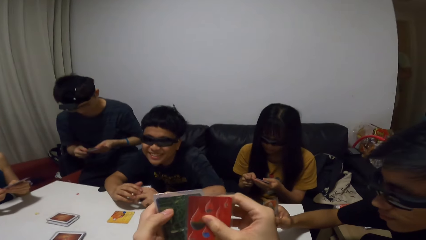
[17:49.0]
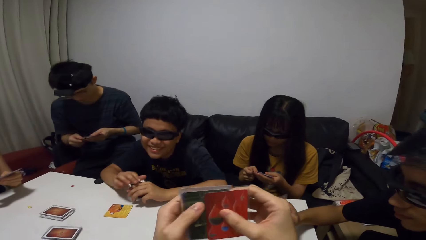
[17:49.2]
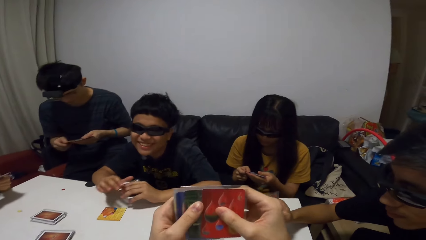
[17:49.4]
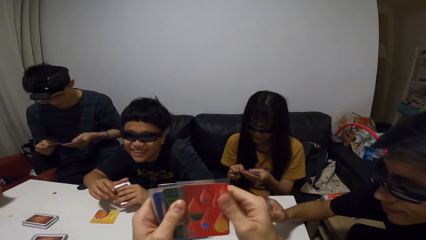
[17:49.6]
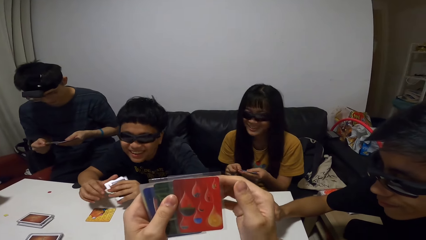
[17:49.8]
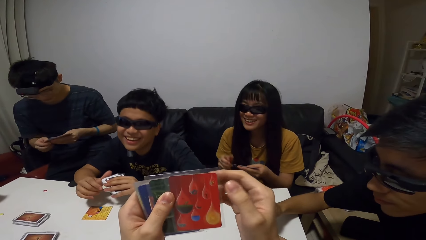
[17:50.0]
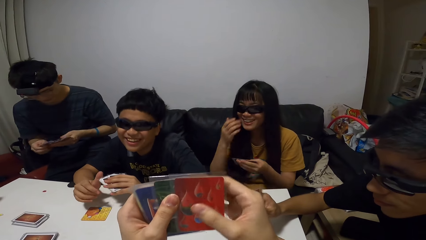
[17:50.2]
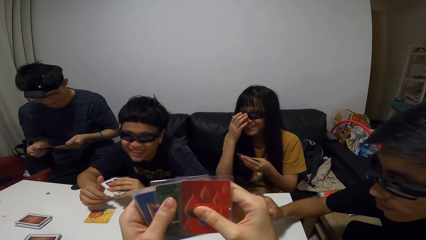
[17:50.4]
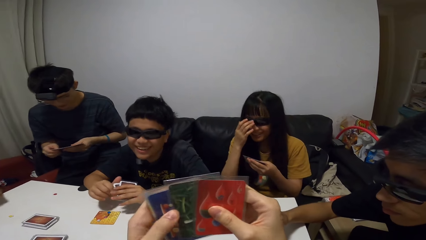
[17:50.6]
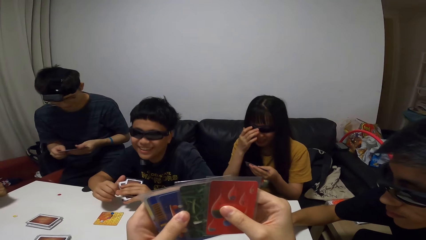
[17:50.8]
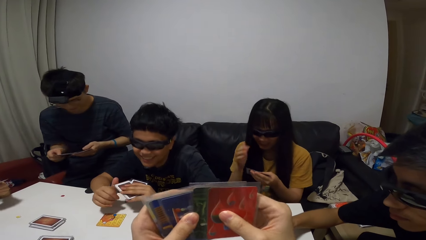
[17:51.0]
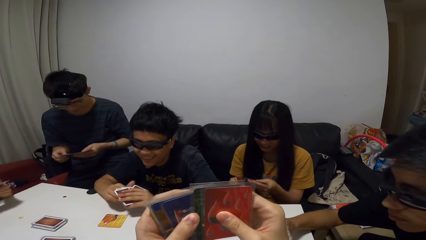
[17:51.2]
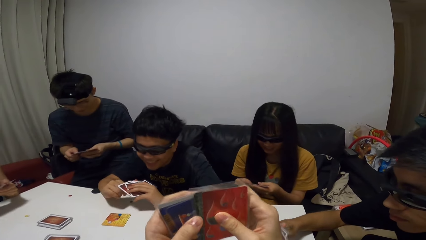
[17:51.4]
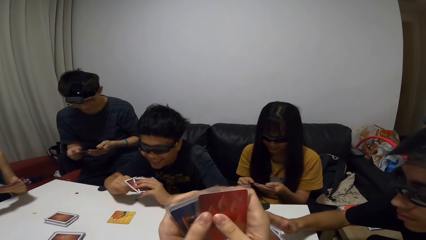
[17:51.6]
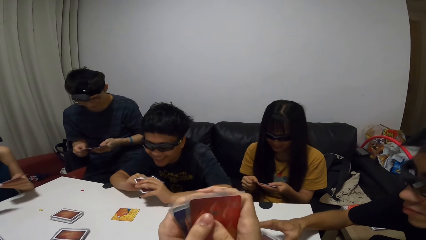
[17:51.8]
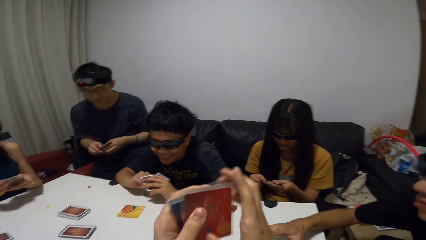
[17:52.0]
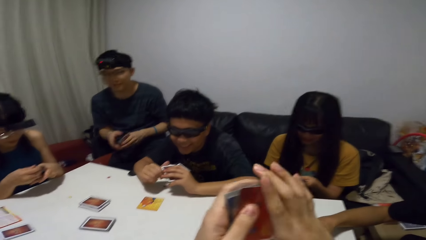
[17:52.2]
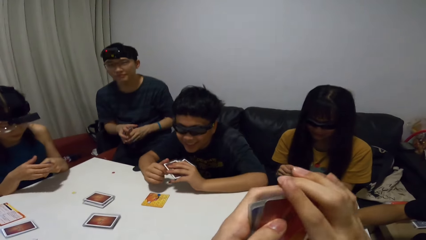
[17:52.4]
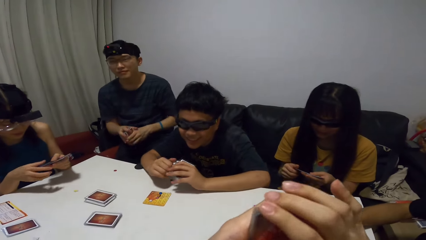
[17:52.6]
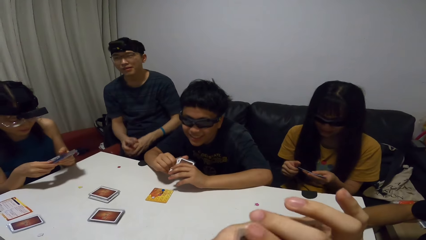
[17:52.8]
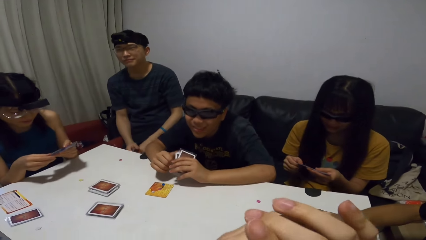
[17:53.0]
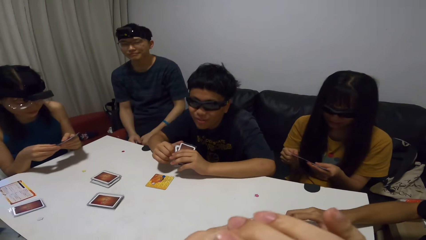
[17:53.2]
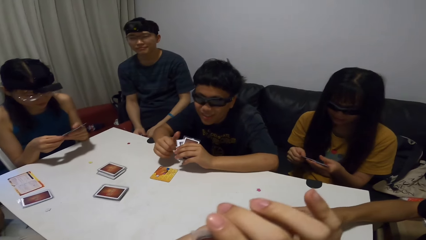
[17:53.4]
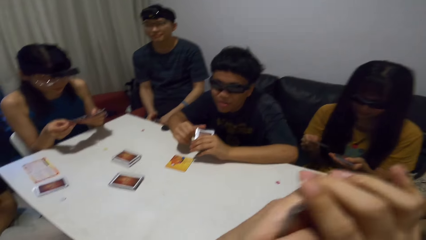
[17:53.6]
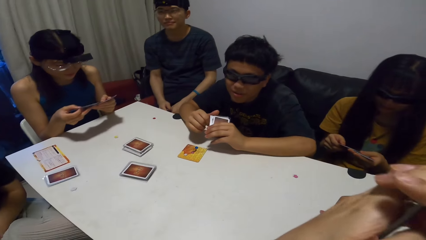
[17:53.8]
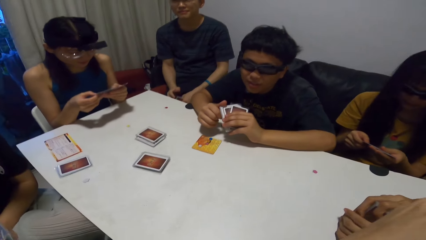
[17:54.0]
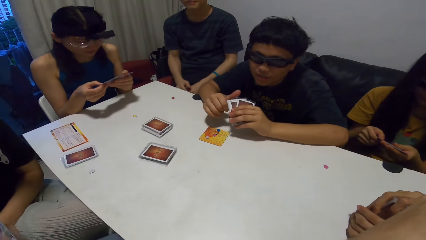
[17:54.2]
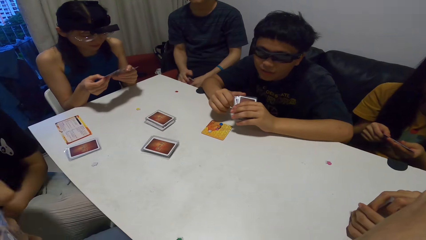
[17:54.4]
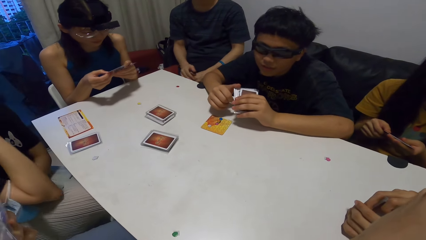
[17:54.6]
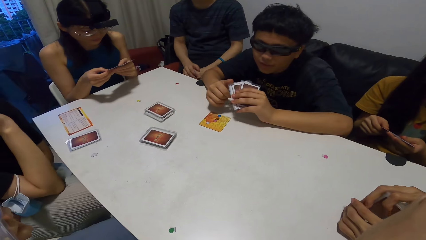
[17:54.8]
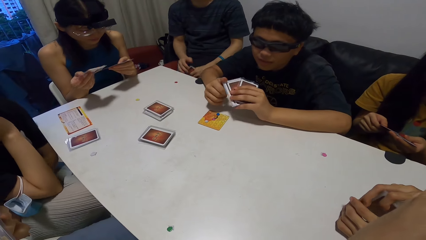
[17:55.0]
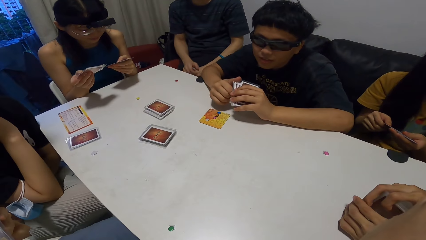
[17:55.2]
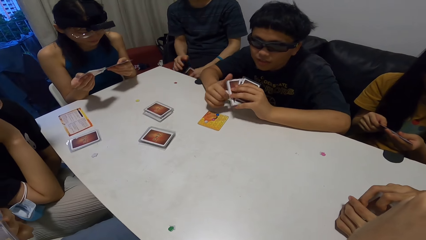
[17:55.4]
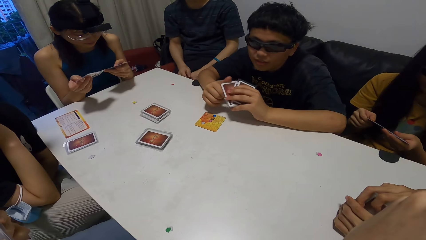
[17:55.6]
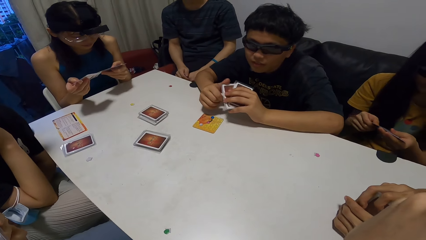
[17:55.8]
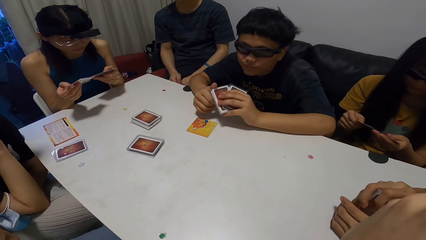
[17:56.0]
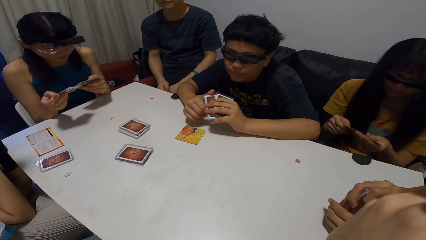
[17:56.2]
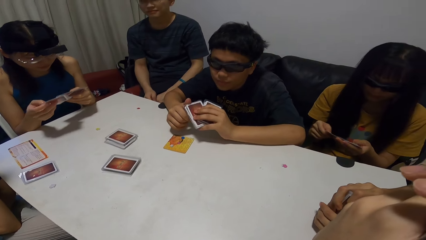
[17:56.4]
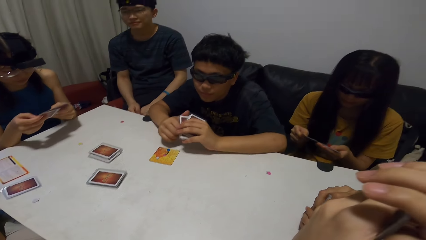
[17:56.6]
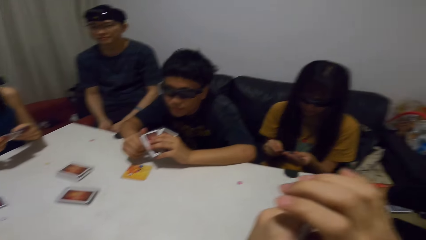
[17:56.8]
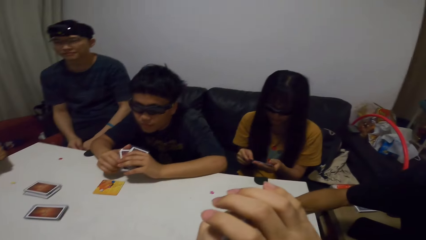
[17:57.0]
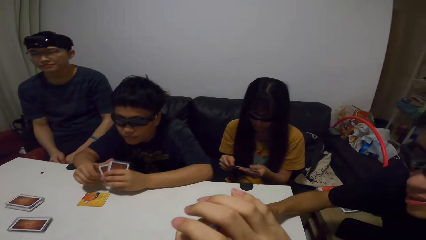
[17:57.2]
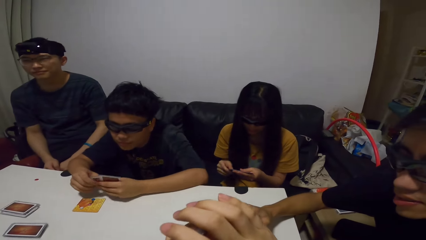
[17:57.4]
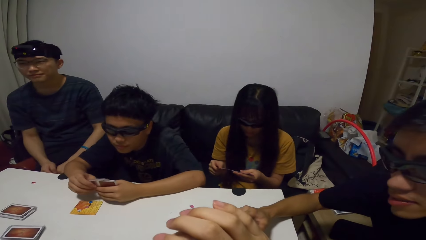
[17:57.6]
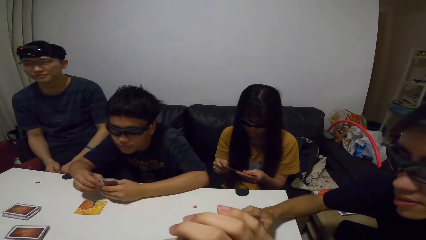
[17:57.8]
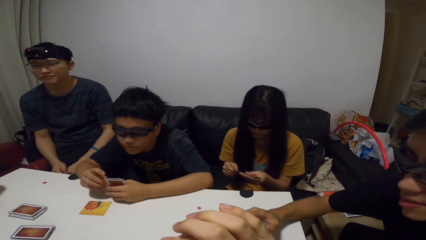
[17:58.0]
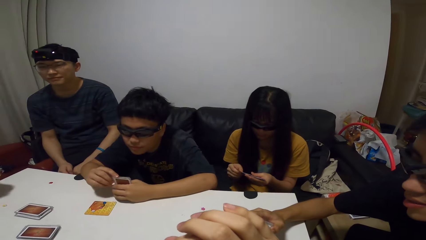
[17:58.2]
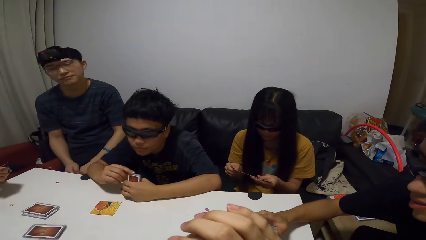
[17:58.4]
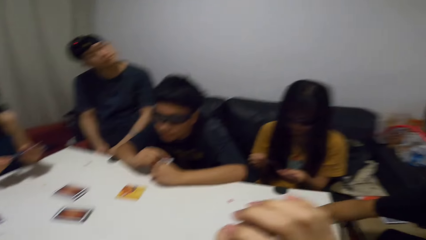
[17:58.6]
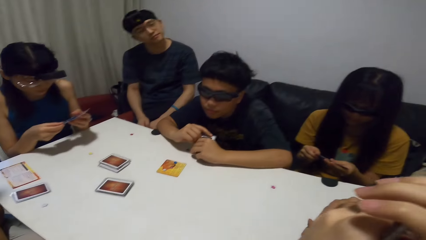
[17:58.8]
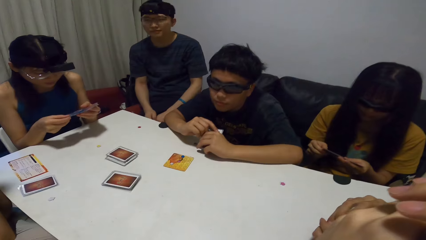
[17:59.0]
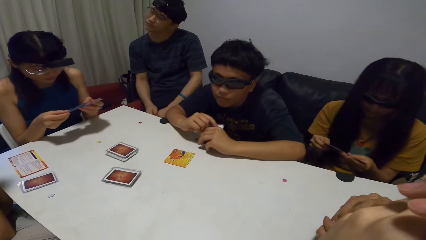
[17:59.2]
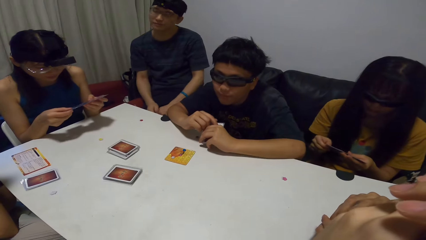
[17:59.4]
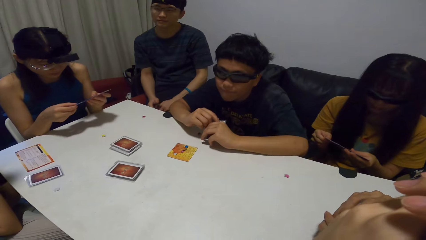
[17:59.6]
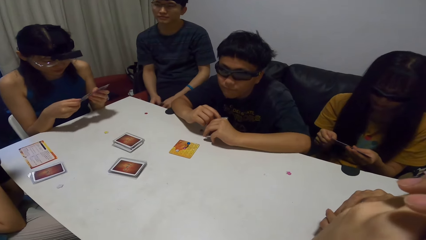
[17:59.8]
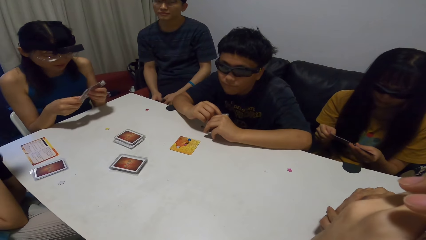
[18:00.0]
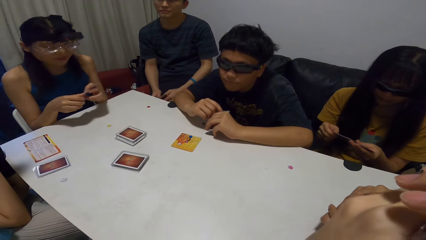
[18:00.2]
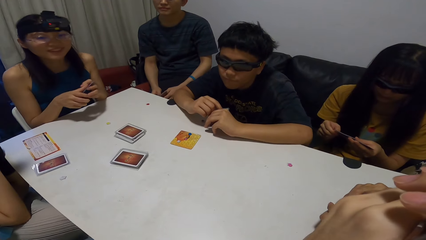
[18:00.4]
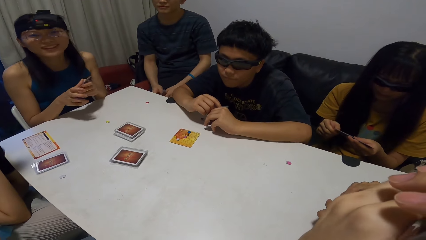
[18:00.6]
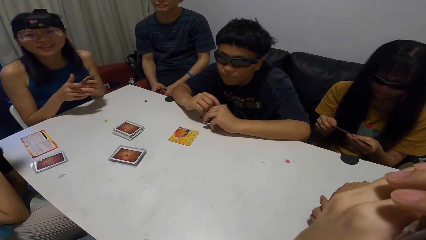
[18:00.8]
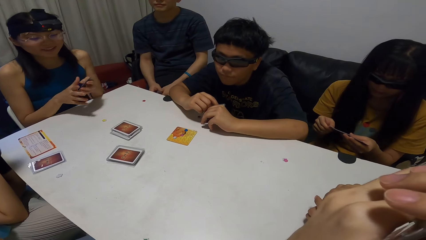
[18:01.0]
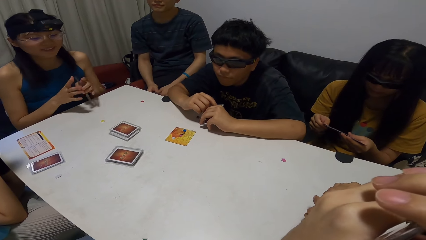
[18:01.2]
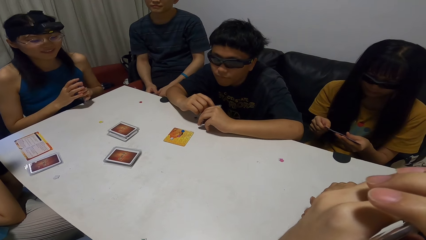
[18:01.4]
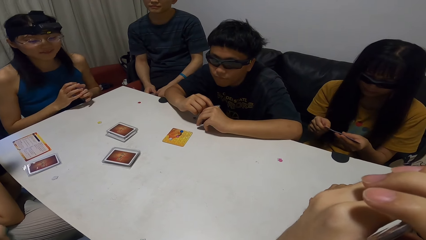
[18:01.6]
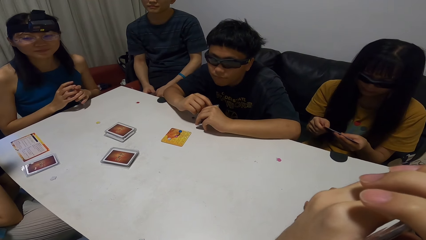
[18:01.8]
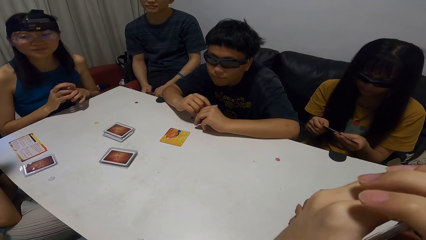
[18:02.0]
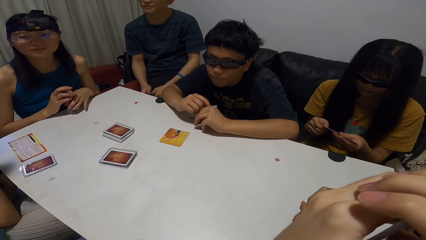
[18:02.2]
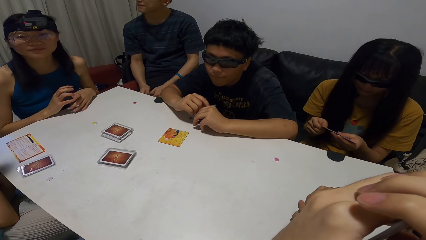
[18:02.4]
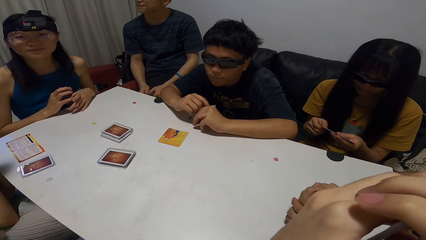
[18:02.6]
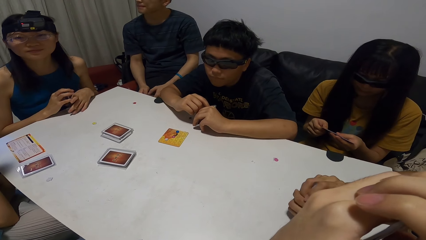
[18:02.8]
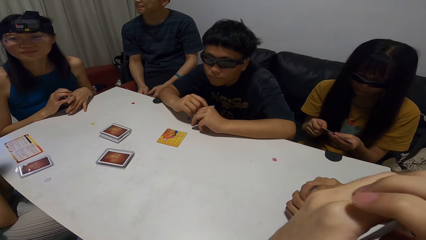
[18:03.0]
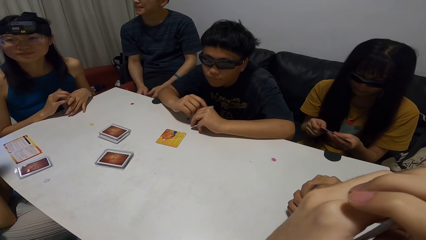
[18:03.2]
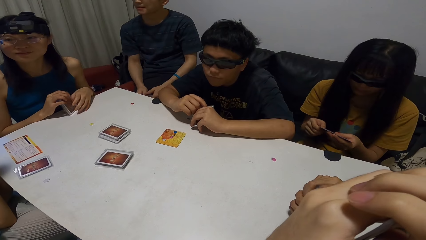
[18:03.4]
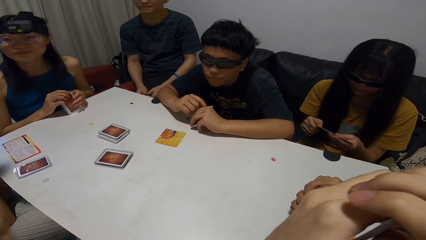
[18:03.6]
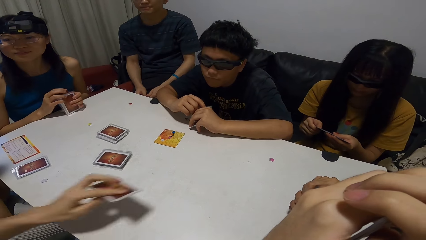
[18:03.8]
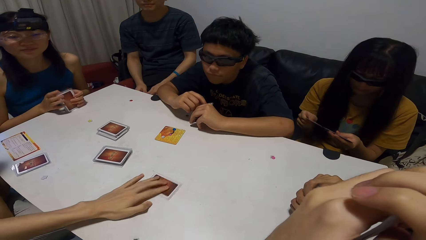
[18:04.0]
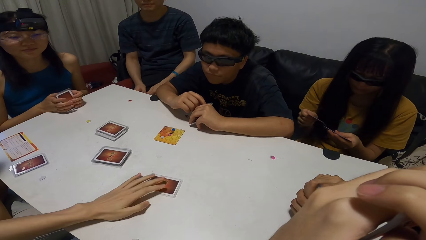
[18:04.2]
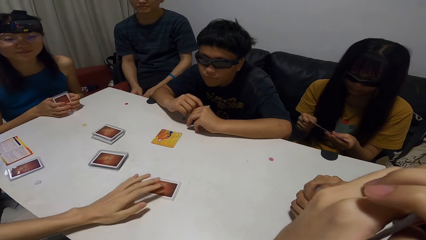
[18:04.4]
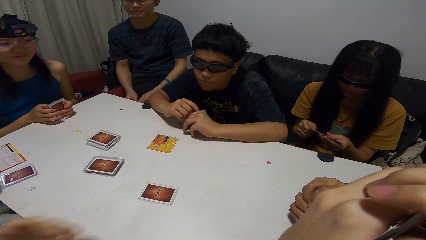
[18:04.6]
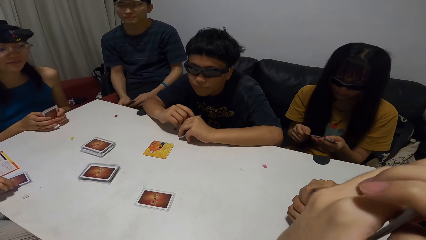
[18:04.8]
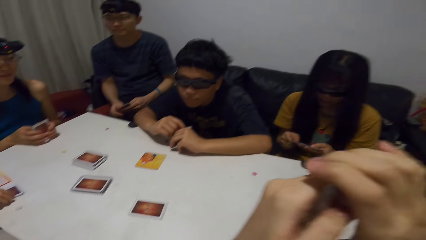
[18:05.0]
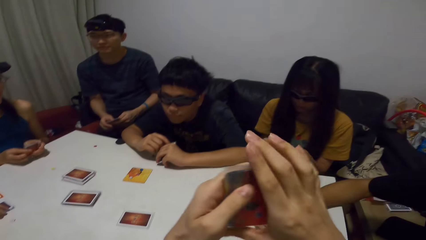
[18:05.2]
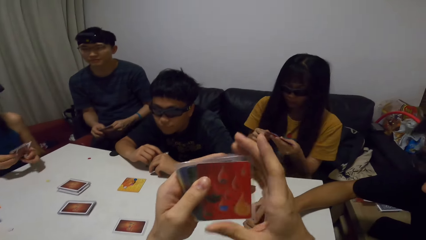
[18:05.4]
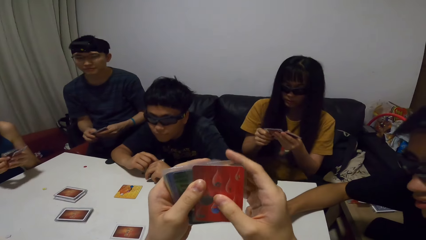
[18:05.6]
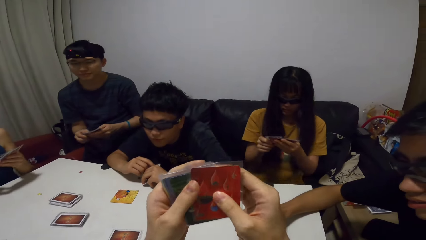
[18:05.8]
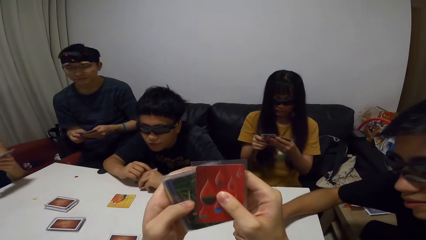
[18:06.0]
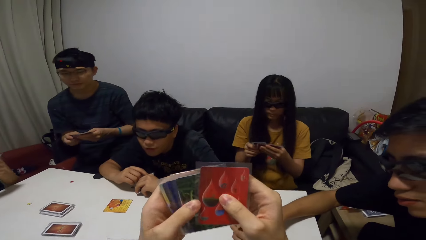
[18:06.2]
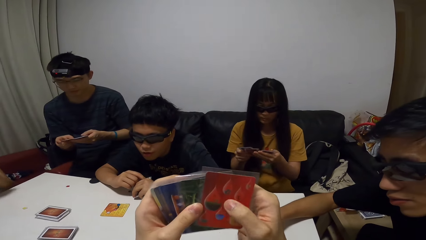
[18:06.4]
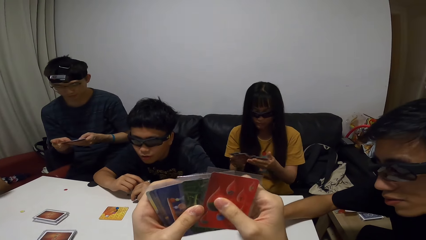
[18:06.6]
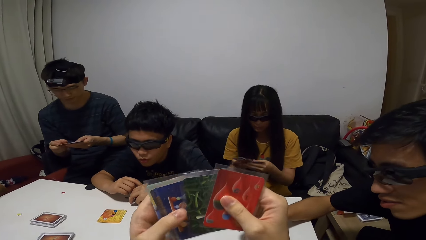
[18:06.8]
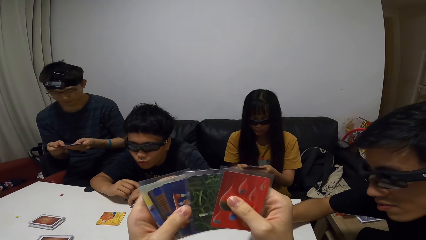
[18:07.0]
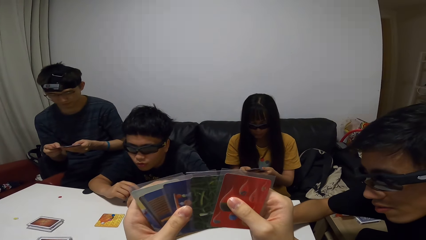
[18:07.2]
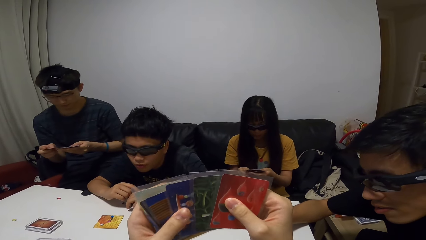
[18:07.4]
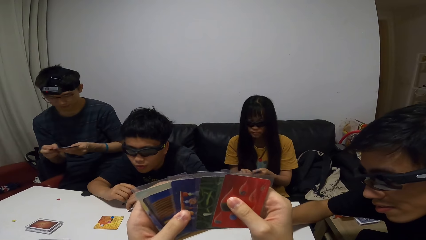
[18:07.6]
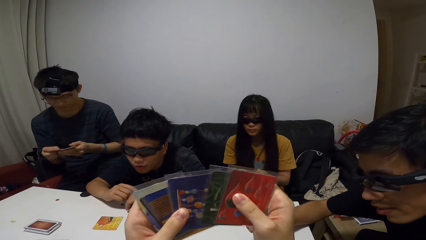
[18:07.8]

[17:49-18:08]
The camera wearer shuffles through the cards in his hands. He aligns the cards into his left hand. A man aligns the cards into his left hand. A woman aligns the cards in her hands. Another man drops a card on the table with his left hand. The camera wearer shuffles through the cards in his hands. The first man shuffles through the cards in his hands.
